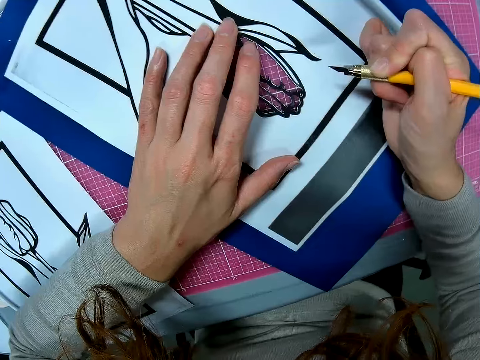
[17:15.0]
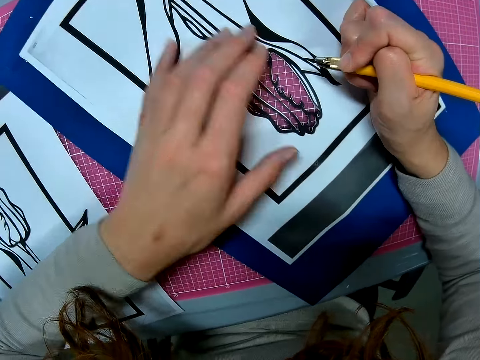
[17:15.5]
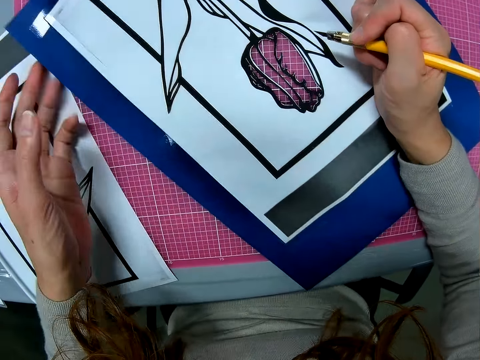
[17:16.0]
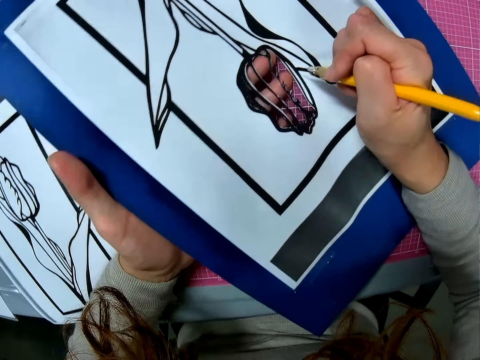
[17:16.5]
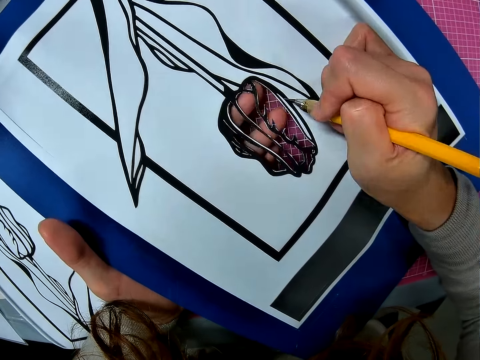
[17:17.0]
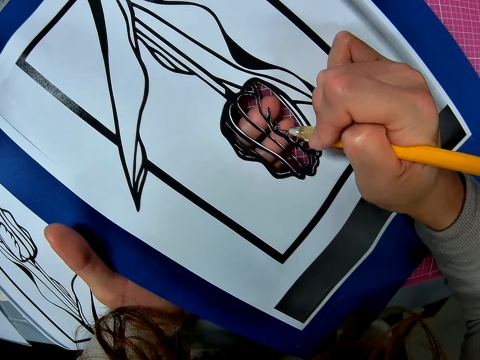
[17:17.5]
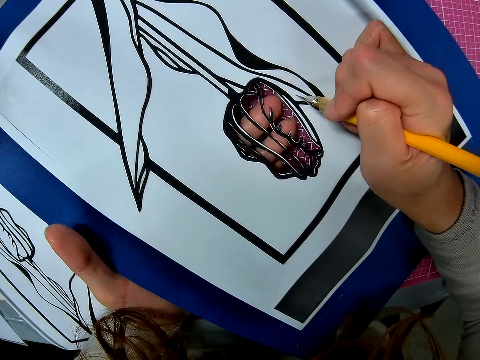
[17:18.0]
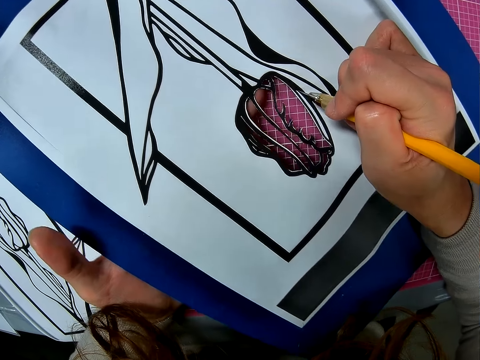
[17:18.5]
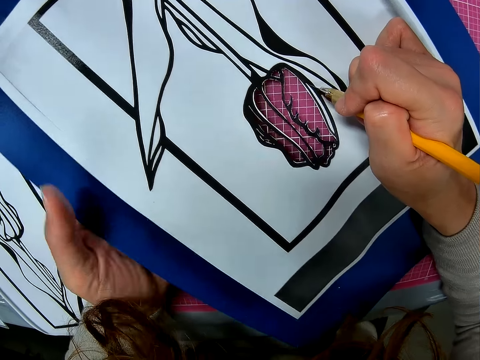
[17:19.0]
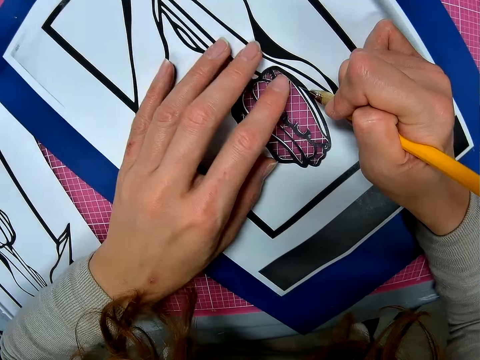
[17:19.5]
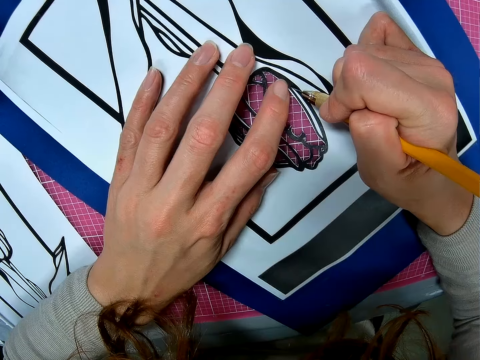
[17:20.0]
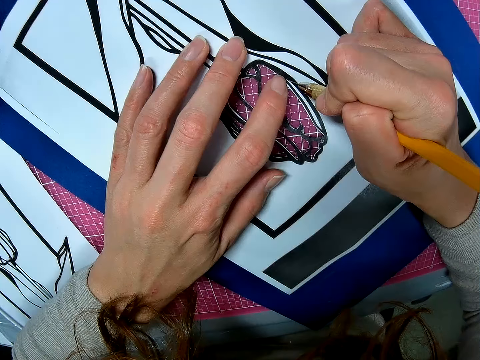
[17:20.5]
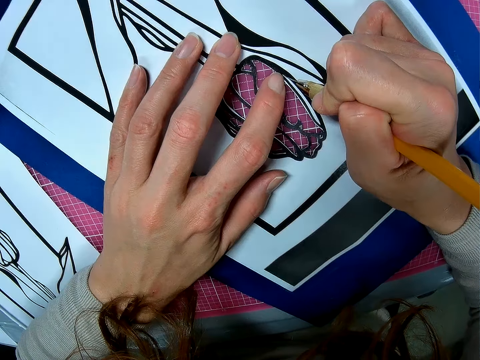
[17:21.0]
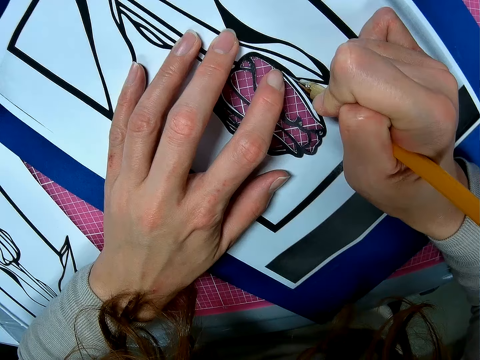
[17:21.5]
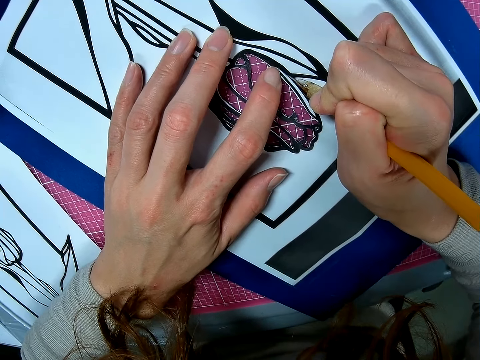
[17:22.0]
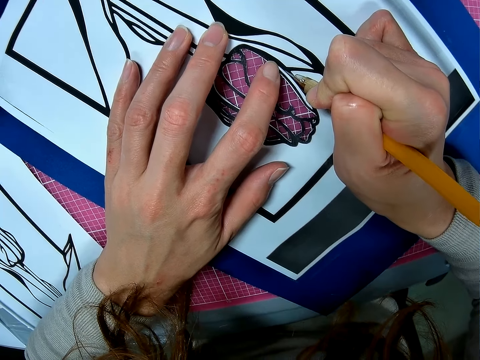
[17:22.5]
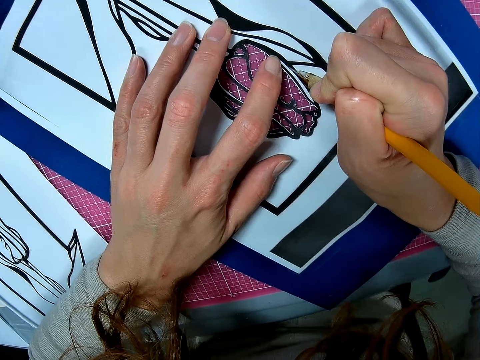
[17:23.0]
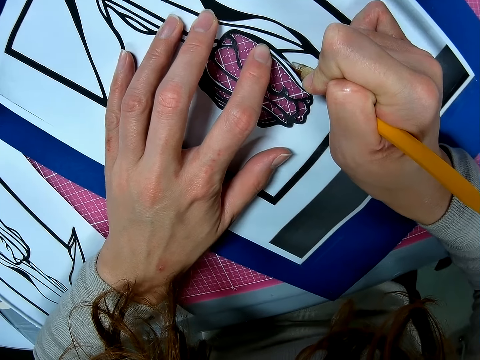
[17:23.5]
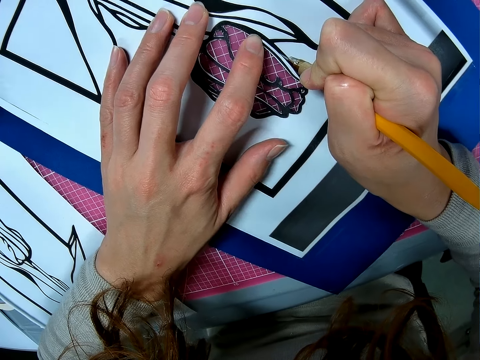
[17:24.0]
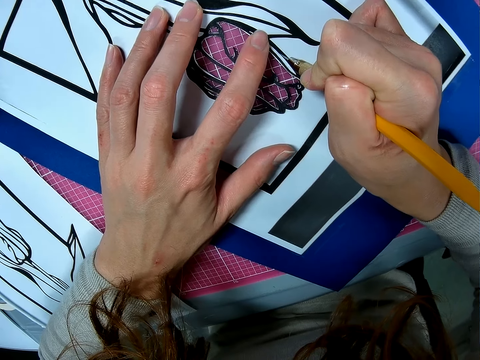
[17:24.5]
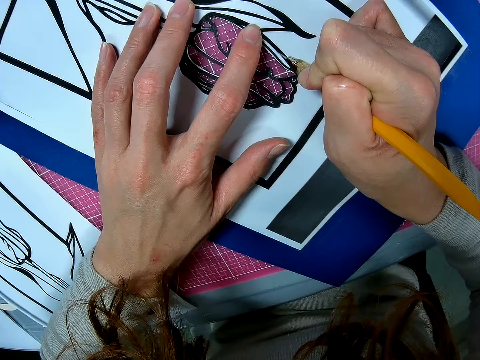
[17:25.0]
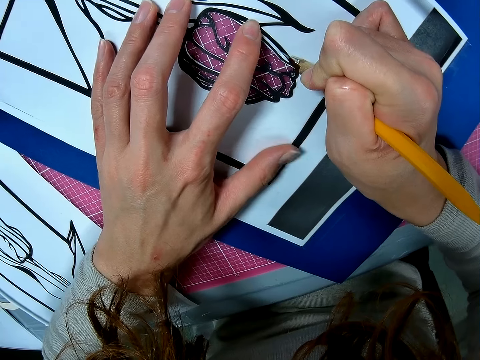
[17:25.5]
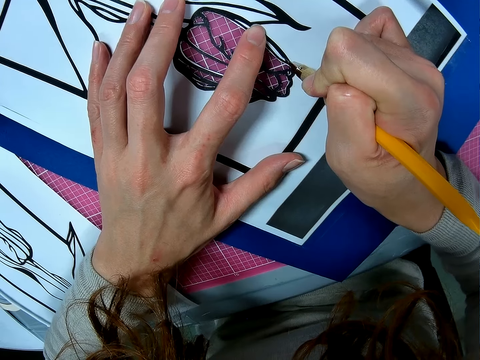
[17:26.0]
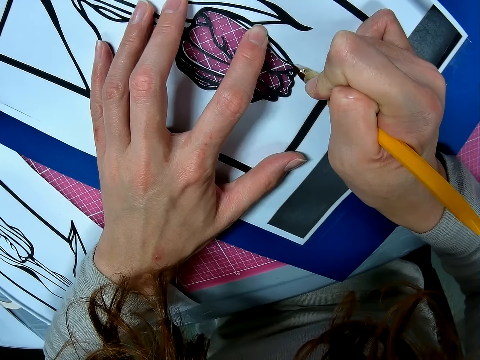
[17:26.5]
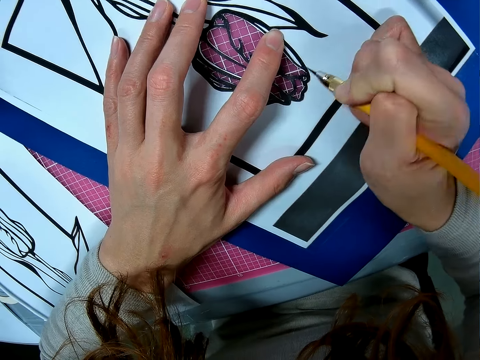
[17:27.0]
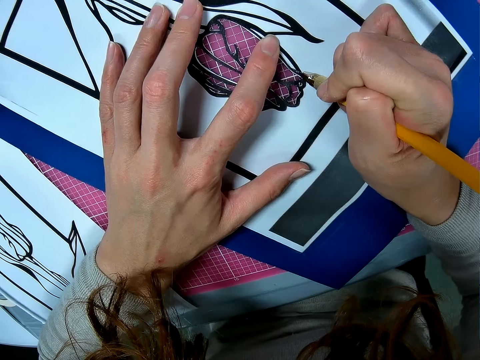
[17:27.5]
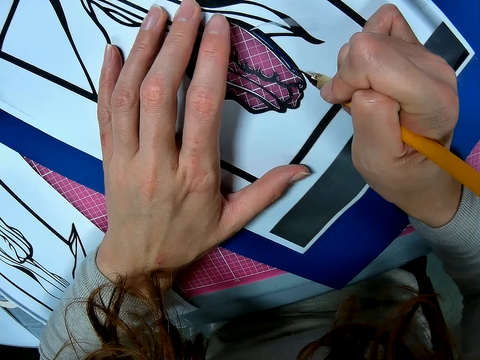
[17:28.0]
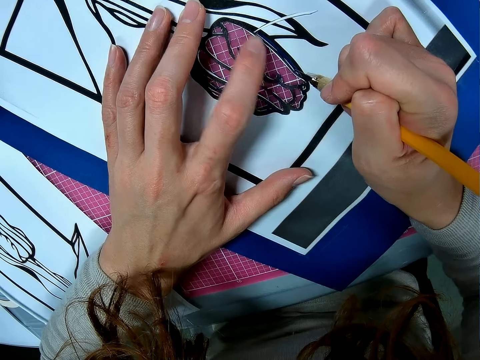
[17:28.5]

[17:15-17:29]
The camera wearer lifts the paper. They adjust the paper on the table. They cut the paper just beside the drawing. They continue cutting the paper with the scalpel.

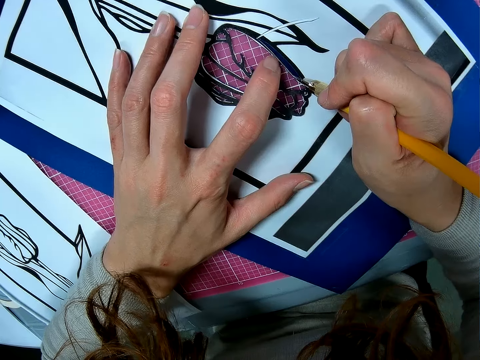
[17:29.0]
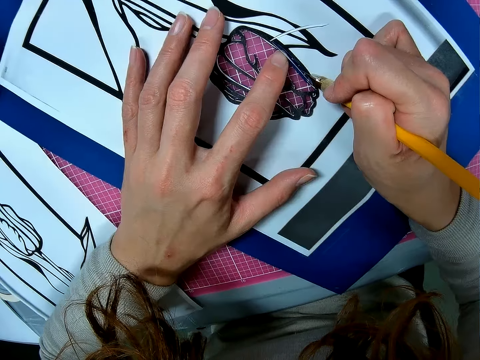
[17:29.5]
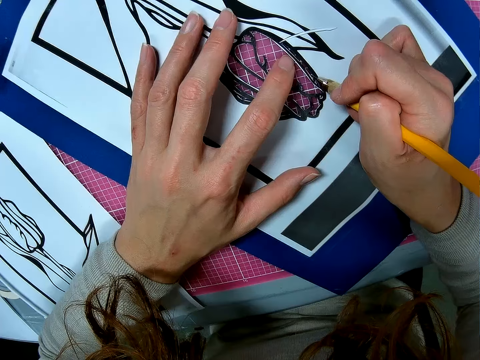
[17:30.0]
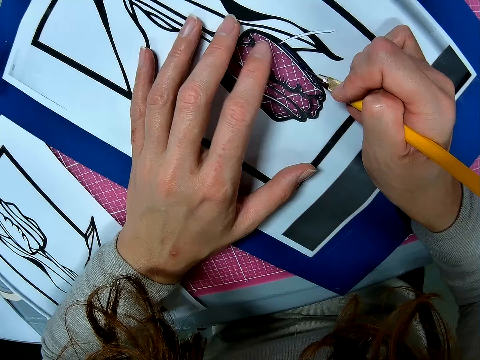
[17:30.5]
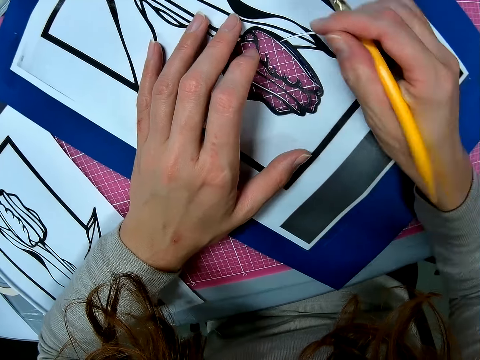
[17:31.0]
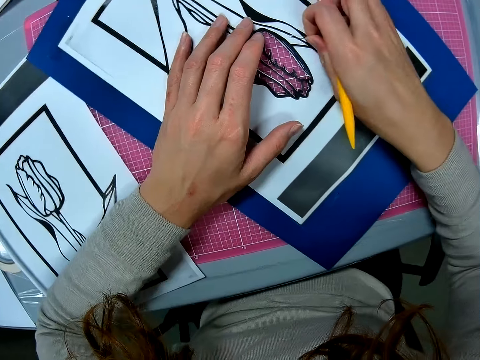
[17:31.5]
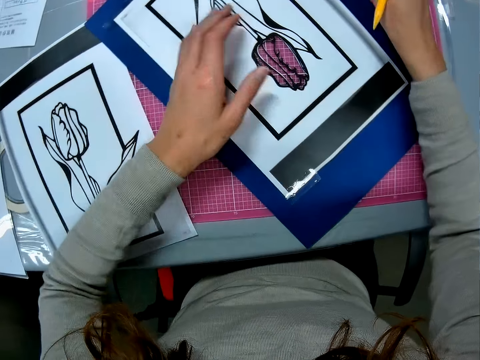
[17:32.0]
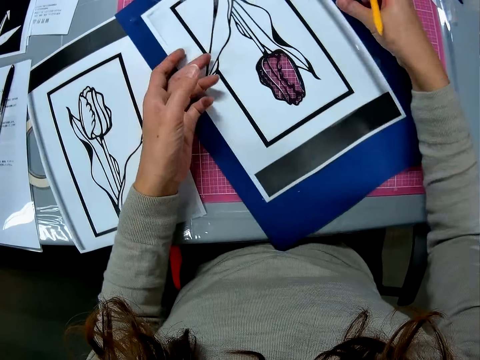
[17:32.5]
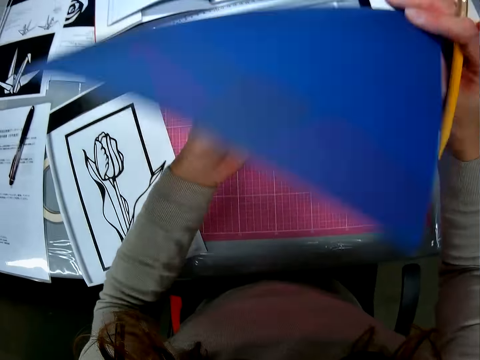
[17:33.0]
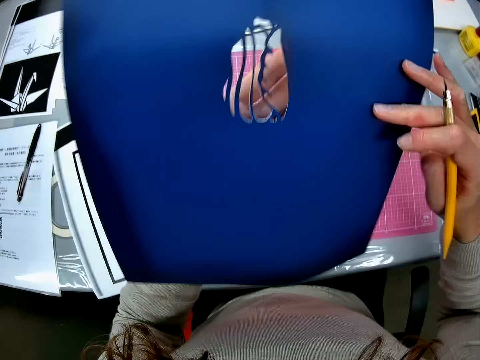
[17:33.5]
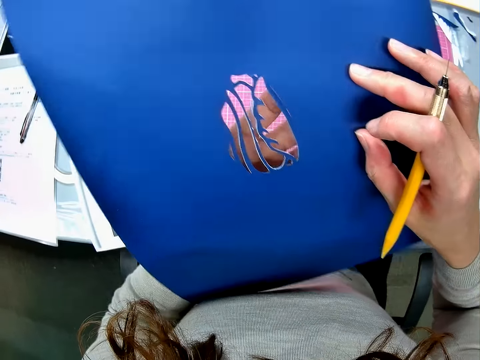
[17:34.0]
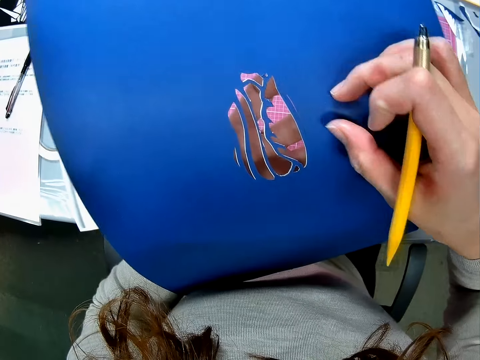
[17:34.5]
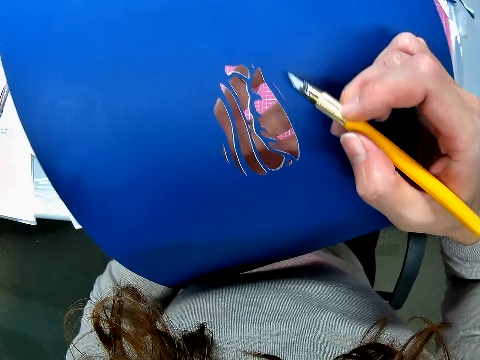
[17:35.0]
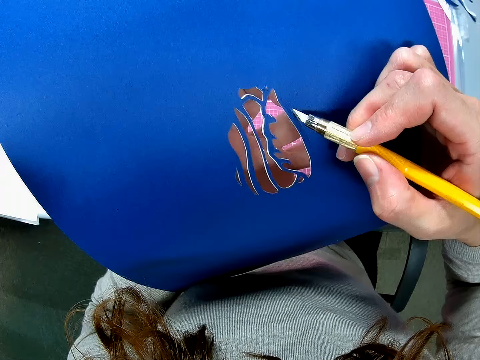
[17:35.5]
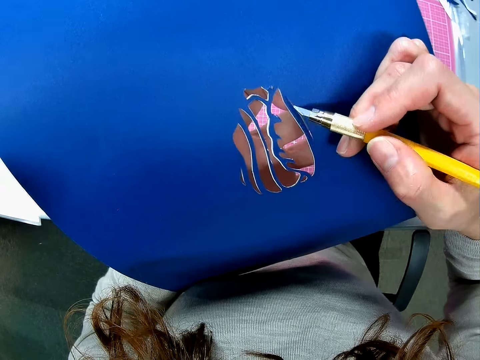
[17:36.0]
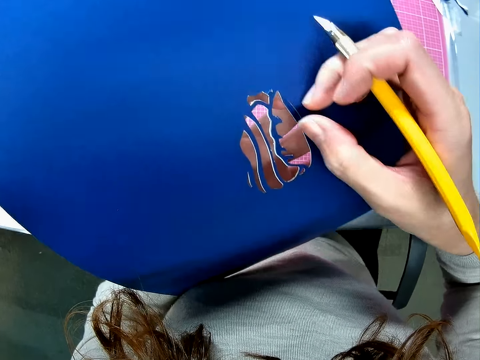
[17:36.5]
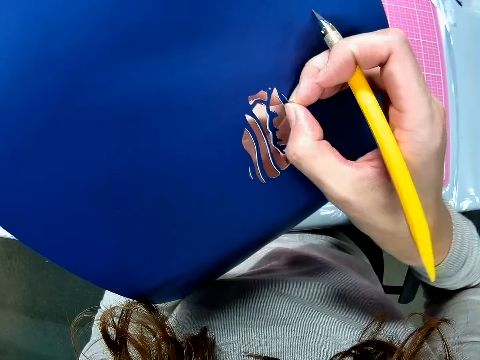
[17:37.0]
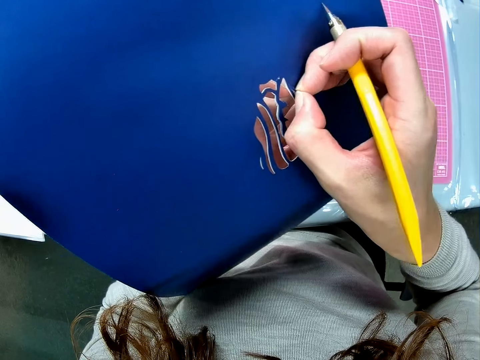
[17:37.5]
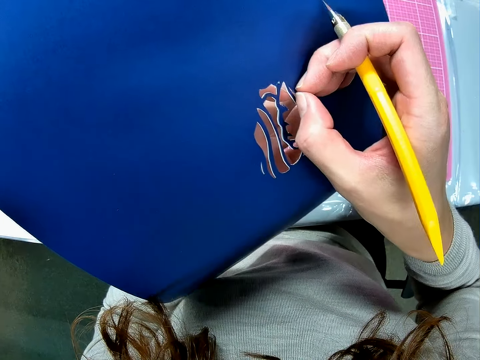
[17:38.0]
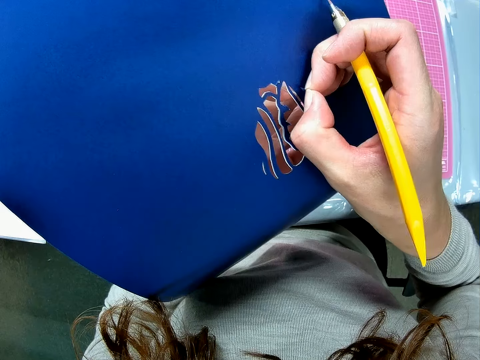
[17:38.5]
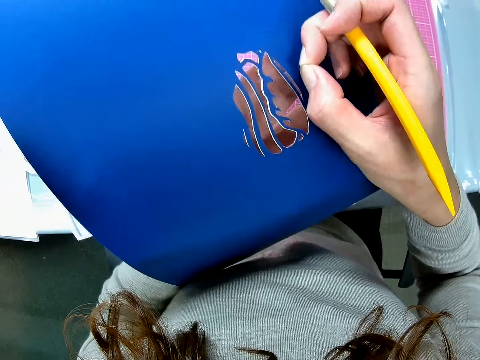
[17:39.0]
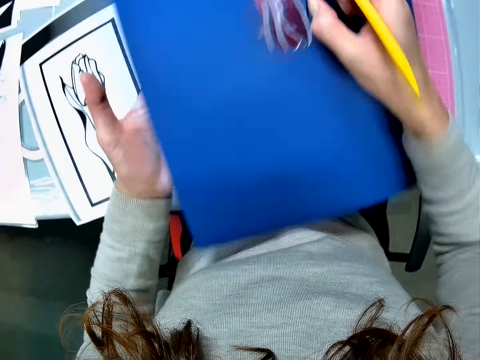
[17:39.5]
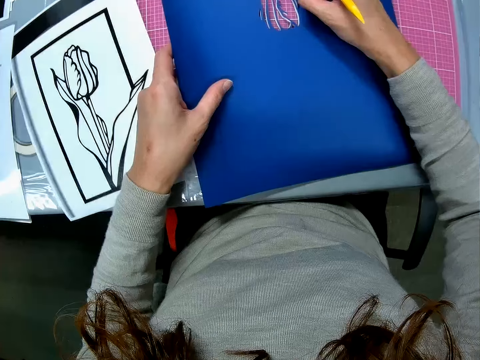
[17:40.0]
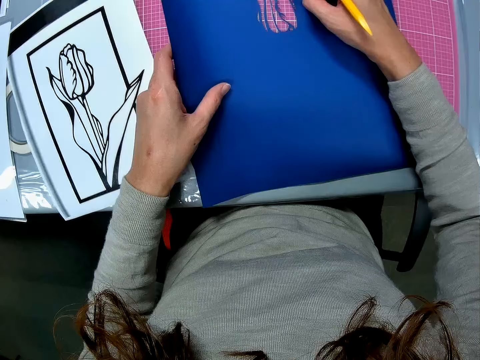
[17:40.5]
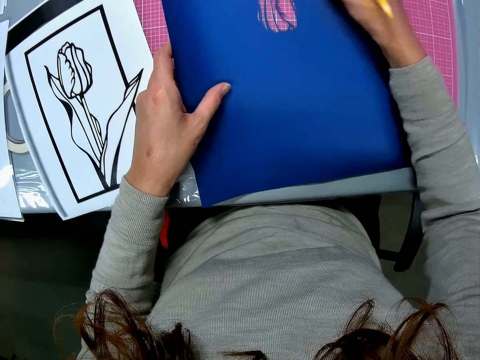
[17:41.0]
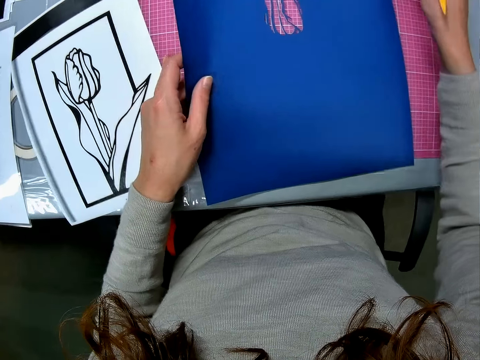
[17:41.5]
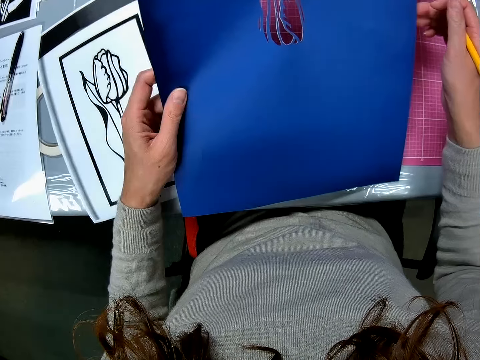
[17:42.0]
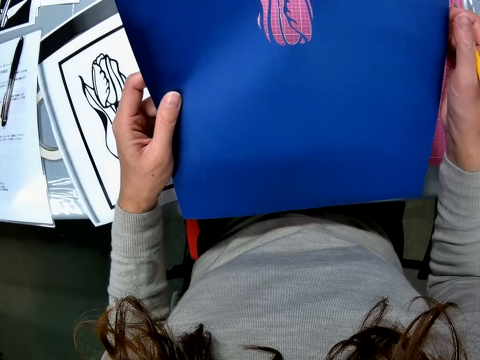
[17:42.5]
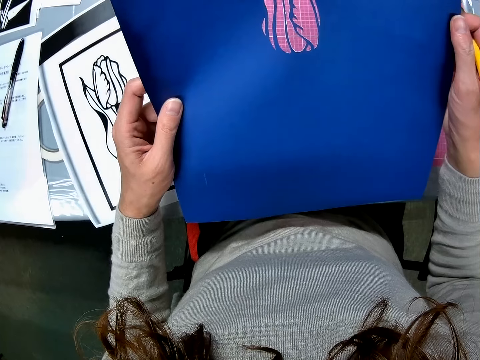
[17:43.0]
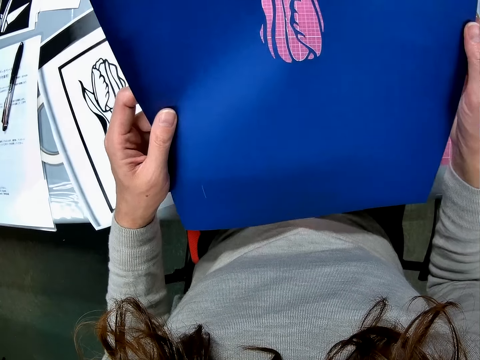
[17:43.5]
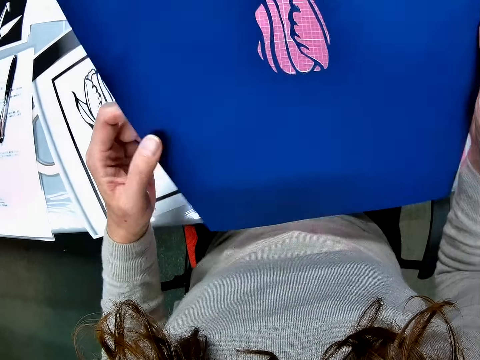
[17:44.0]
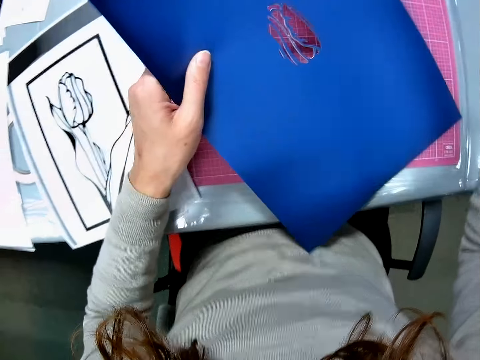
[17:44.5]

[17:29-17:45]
The camera wearer removes the pieces of paper with her hand. She throws the cut off paper on the table. She lifts the paper from the table. She turns the paper on the table. She places the tweezers on the paper. She removes the pieces of paper with her hand. She places the piece of paper on the table. She lifts the piece of paper from the table and looks at the piece of paper.
